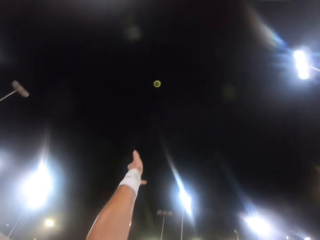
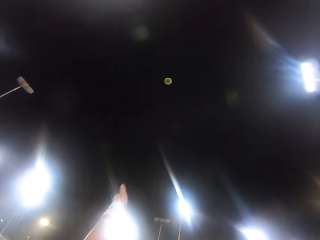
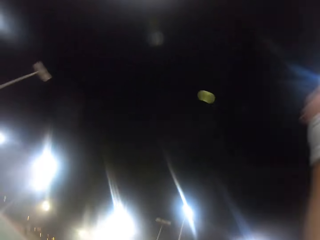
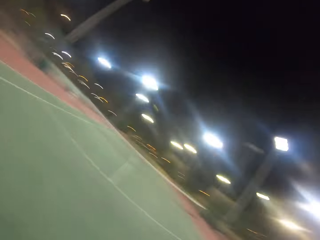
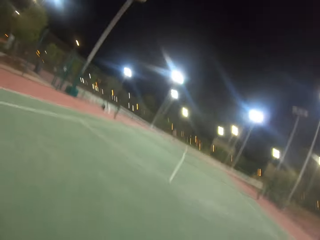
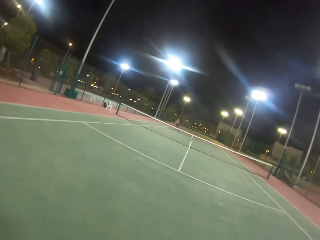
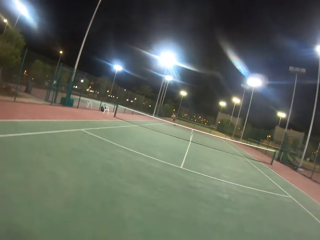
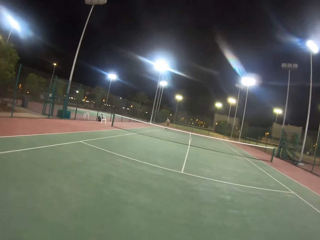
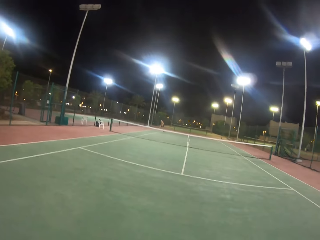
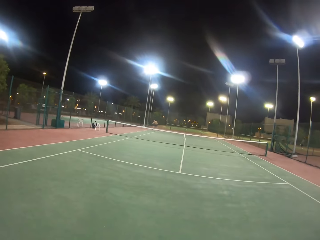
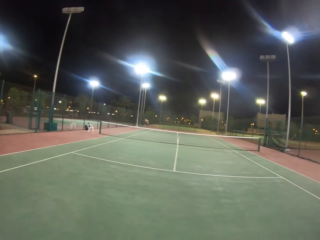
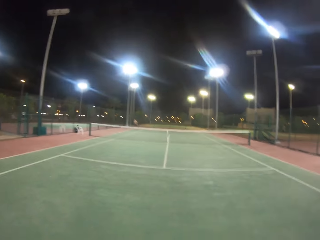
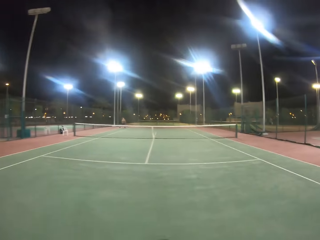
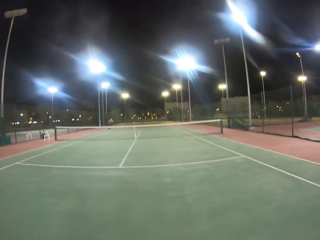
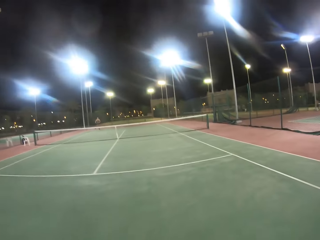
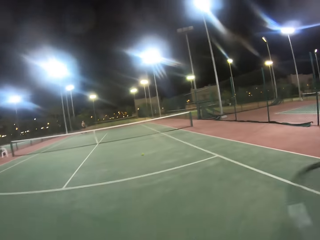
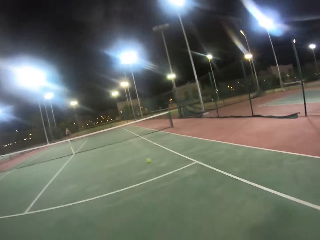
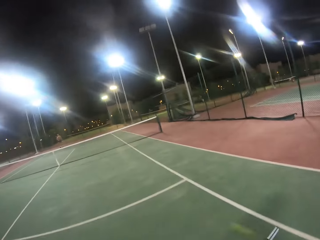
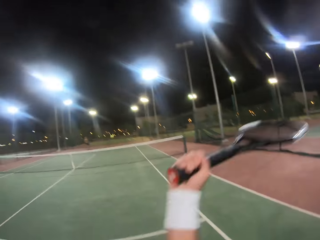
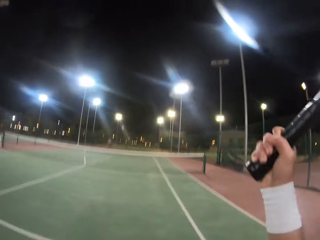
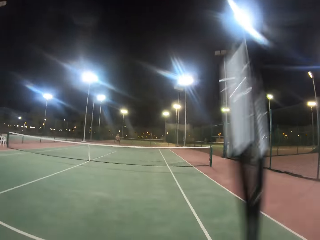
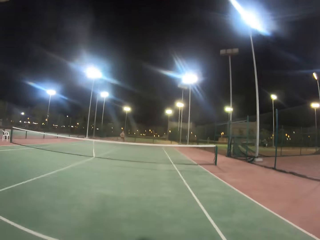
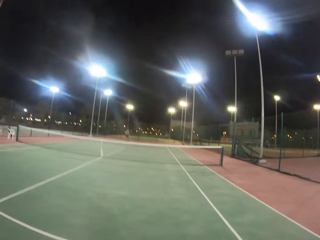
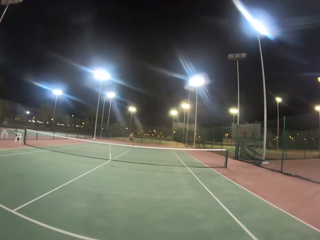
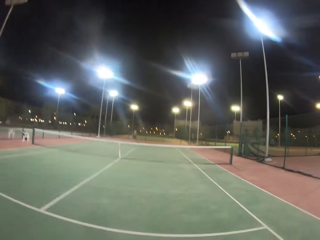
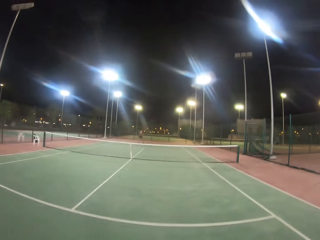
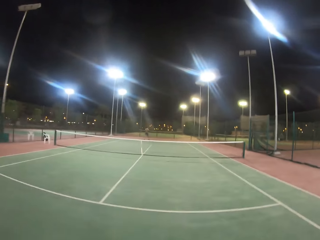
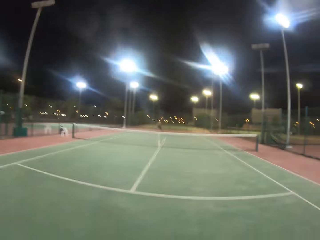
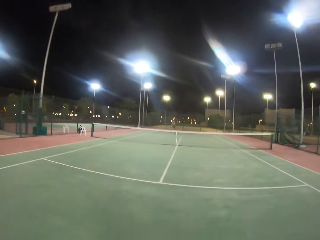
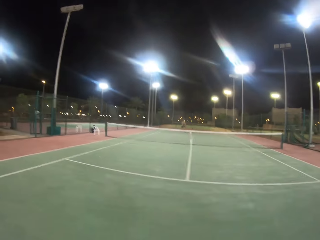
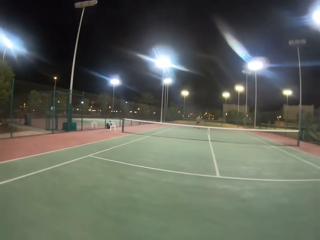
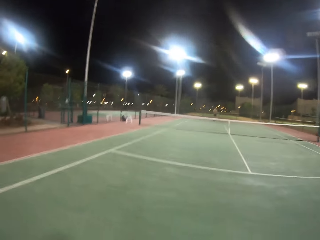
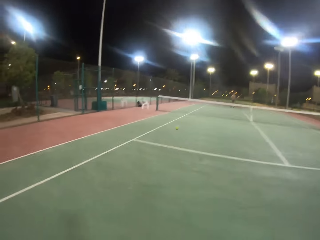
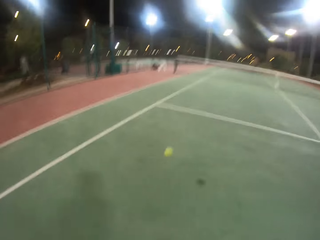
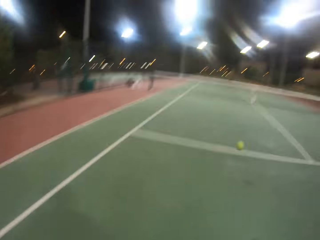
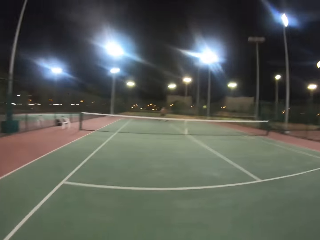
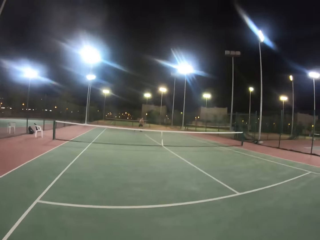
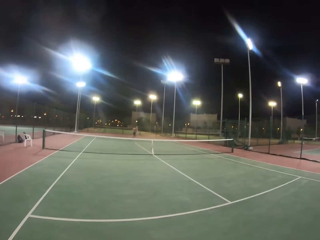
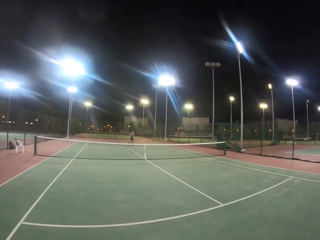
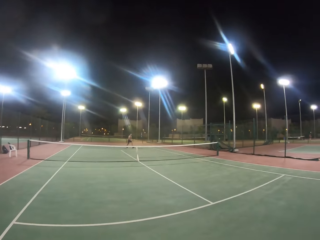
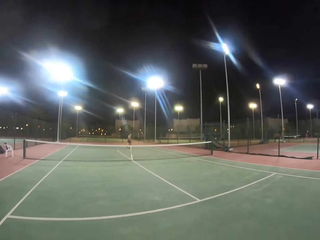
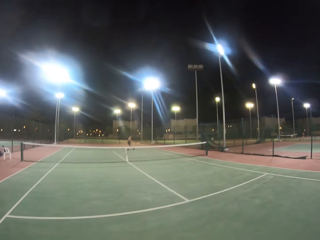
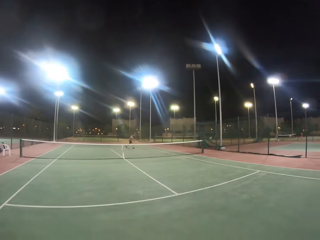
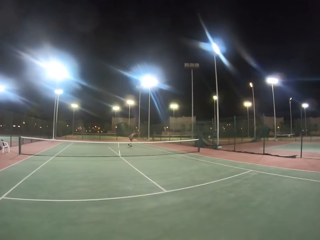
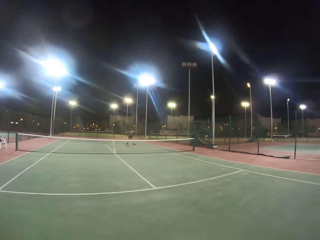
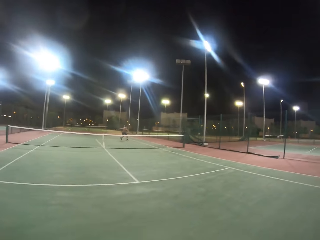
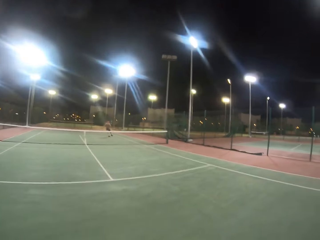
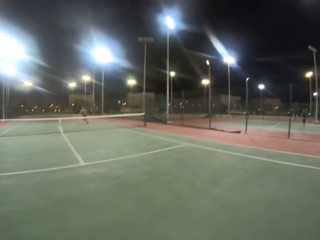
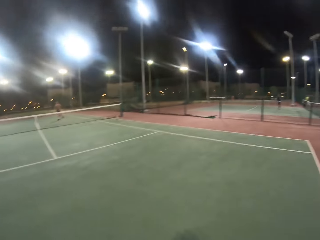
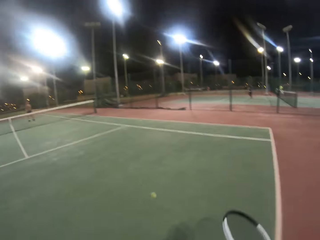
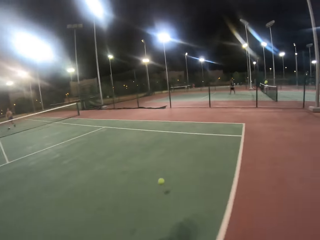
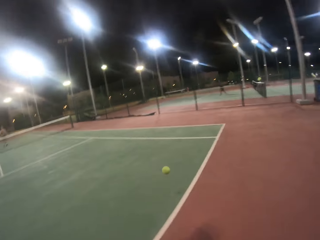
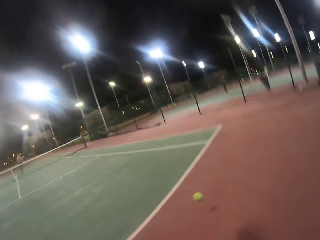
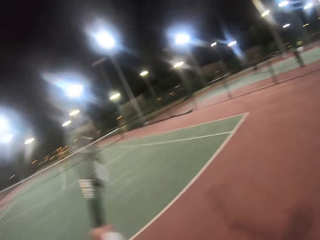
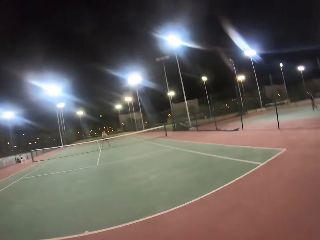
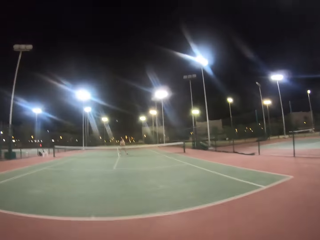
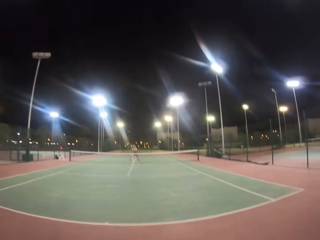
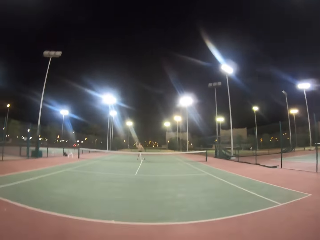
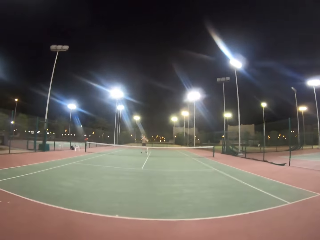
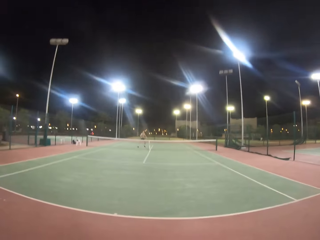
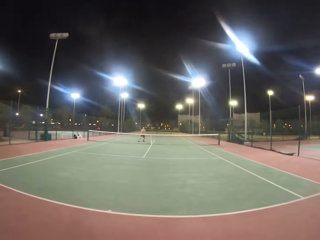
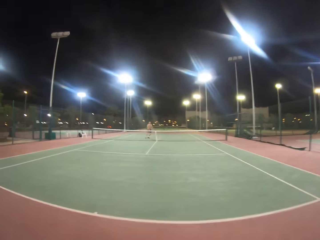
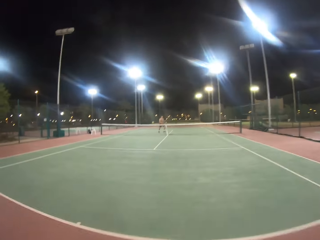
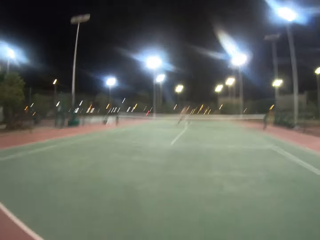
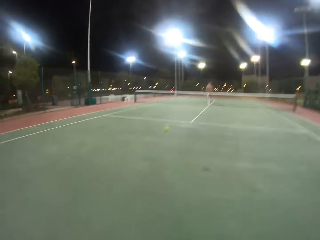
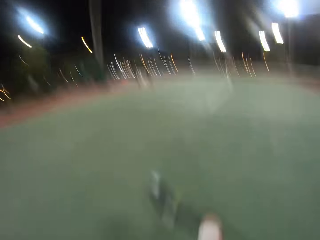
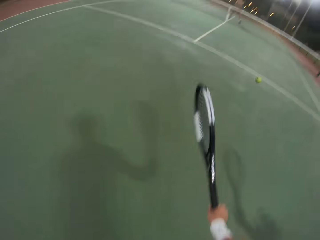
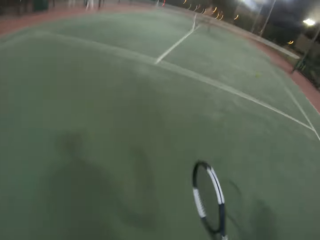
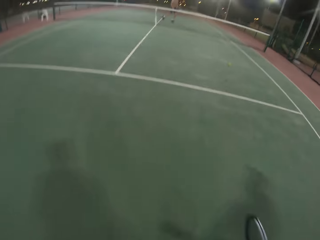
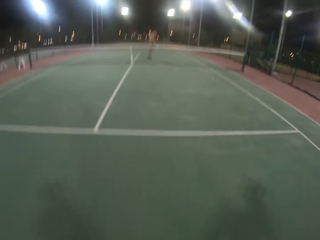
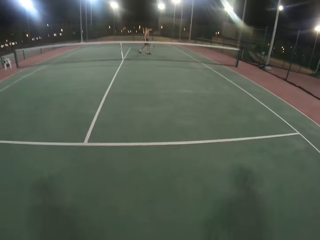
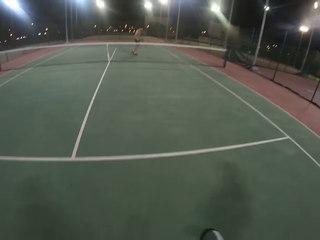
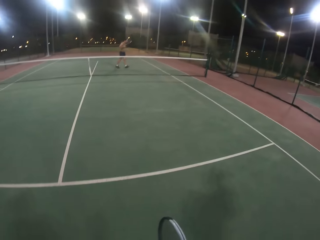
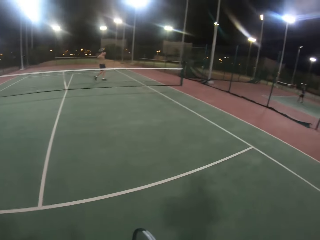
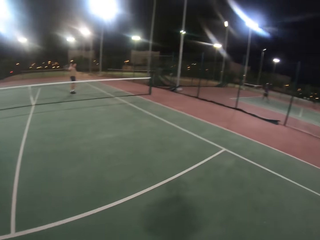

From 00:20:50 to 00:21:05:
The camera wearer throws the ball up. They hit the ball with the badminton racket. A man hits the ball with the badminton racket. The camera wearer hits the ball with the badminton racket. The man hits the ball with the badminton racket. The camera wearer hits the ball with the badminton racket. The man hits the ball with the badminton racket. The camera wearer hits the ball with the badminton racket. The man hits the ball with the badminton racket. The camera wearer hits the ball with the badminton racket.

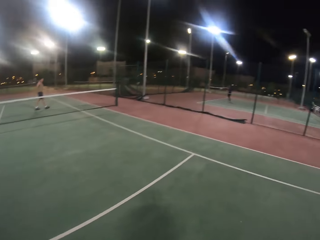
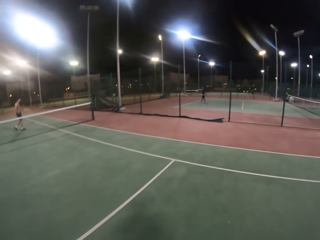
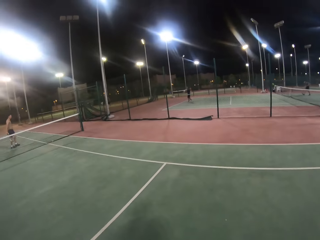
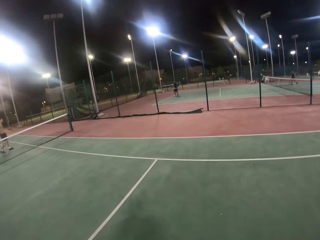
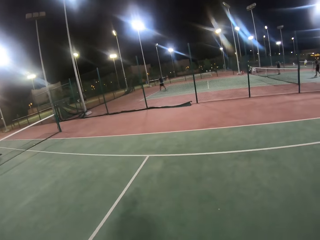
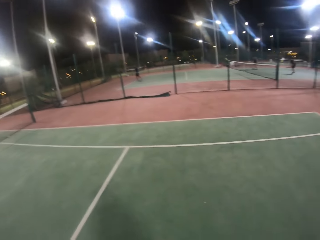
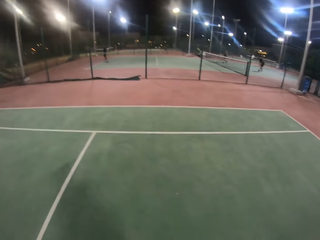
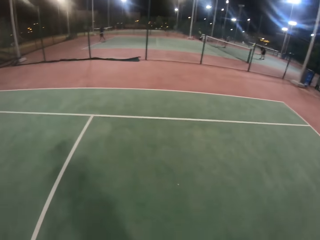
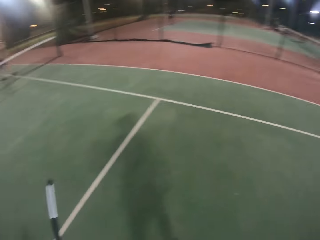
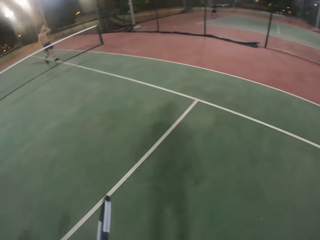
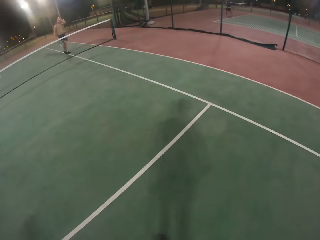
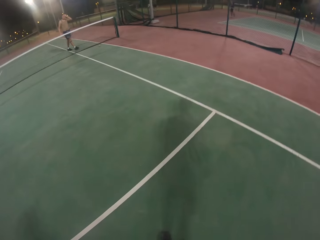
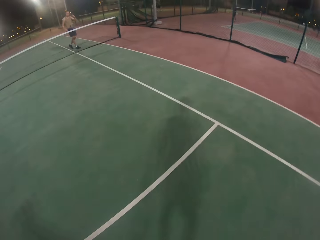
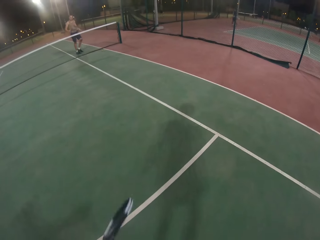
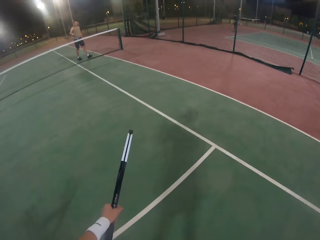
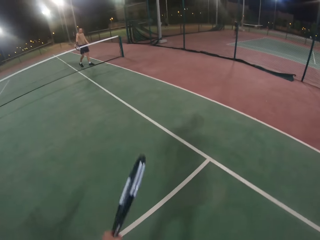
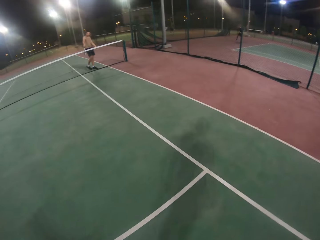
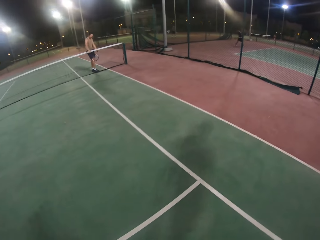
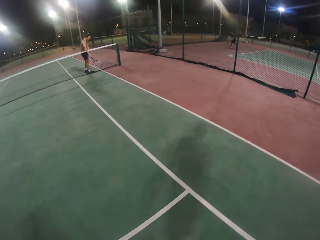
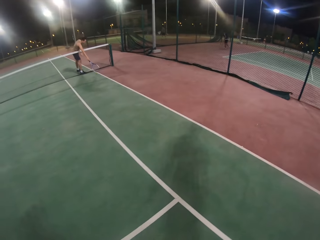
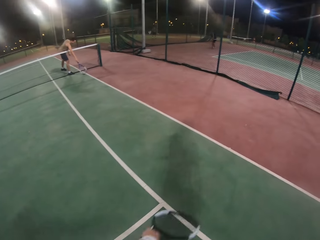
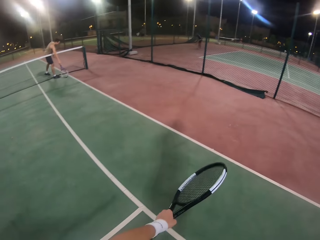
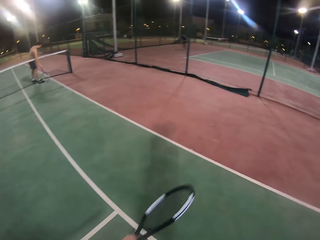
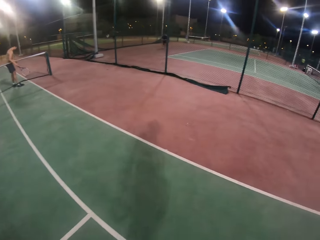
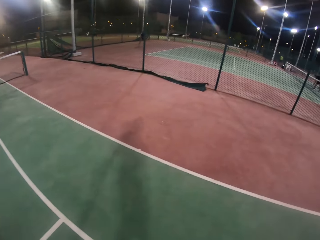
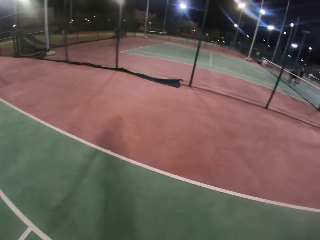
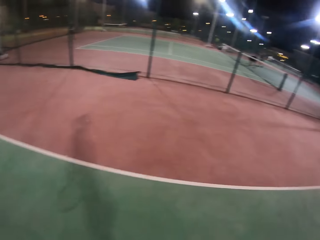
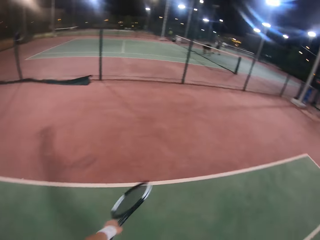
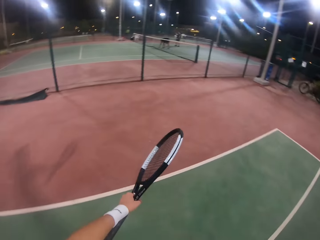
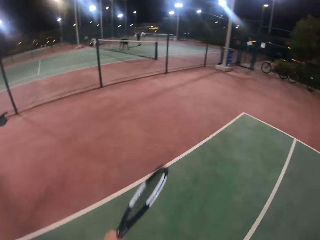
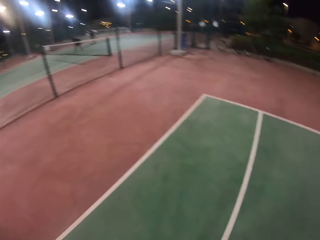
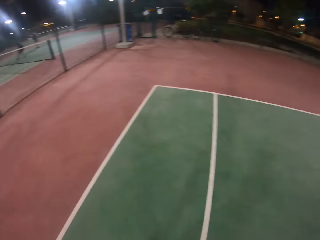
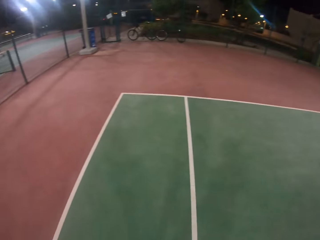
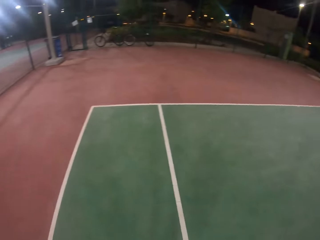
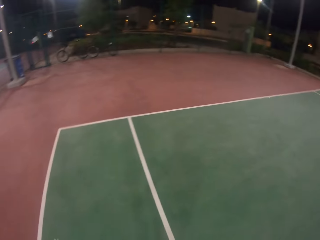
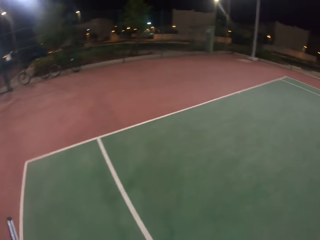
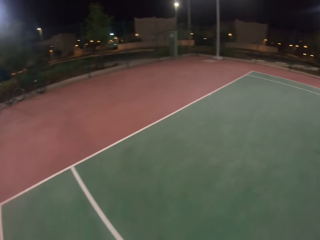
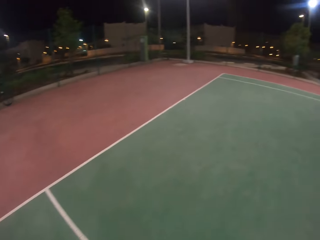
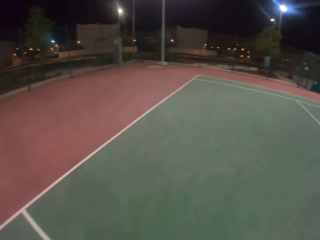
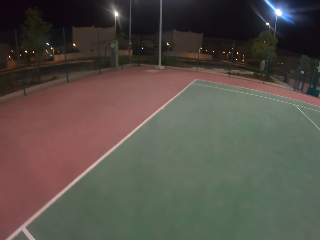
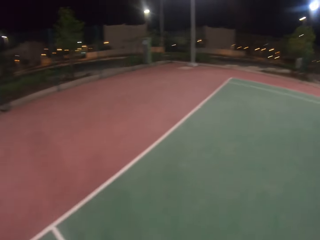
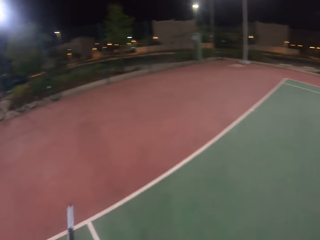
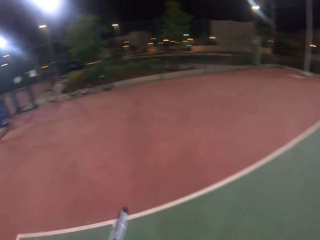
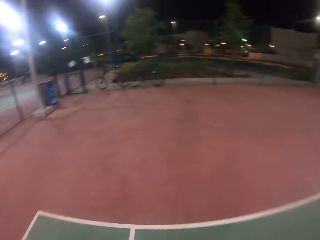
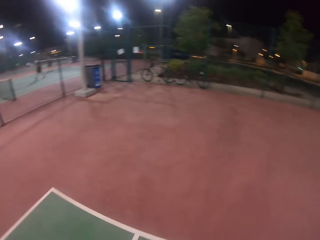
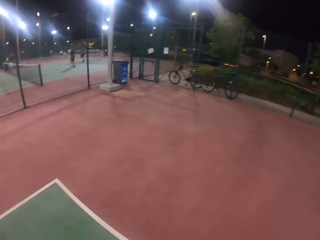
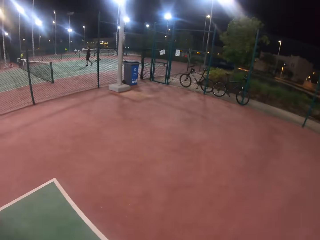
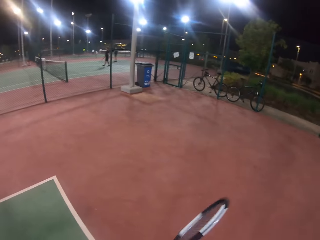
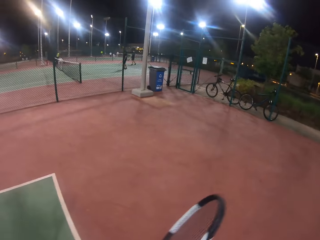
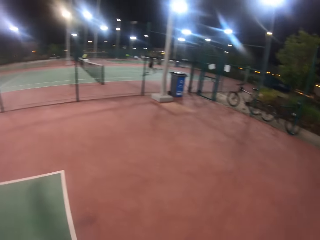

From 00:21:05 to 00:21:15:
The camera wearer walks in the badminton court. A man picks the ball. The camera wearer walks around.
